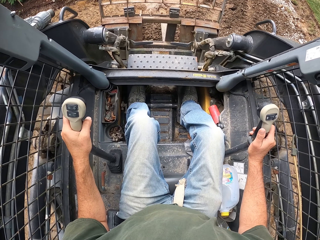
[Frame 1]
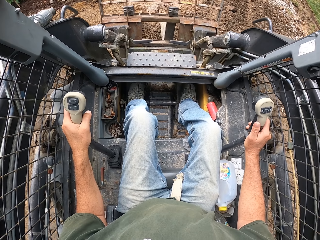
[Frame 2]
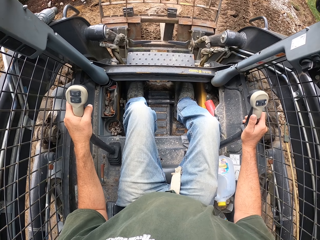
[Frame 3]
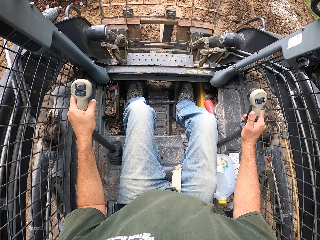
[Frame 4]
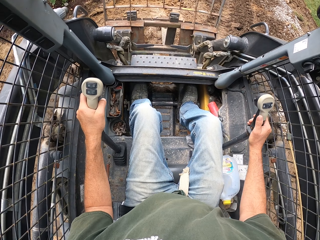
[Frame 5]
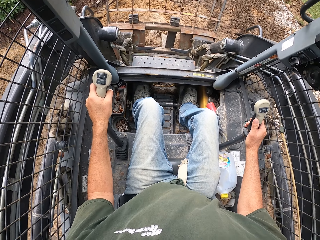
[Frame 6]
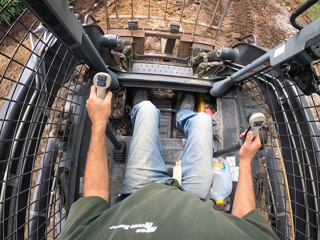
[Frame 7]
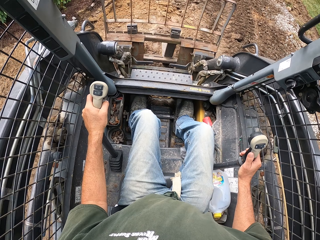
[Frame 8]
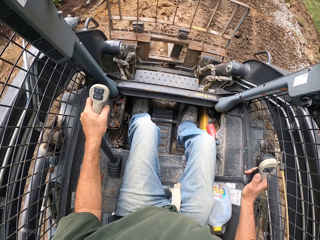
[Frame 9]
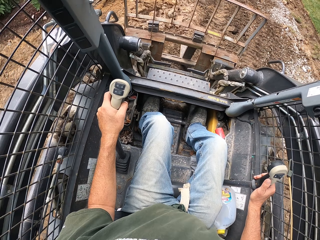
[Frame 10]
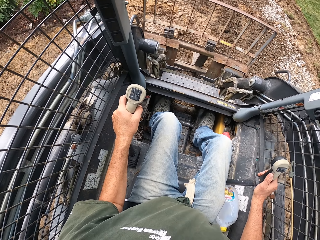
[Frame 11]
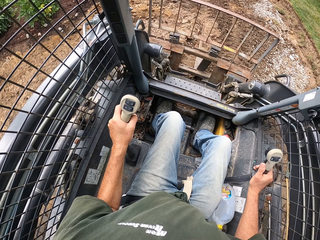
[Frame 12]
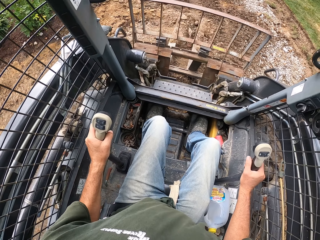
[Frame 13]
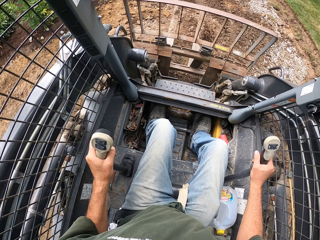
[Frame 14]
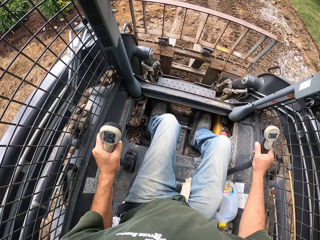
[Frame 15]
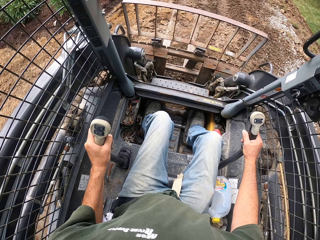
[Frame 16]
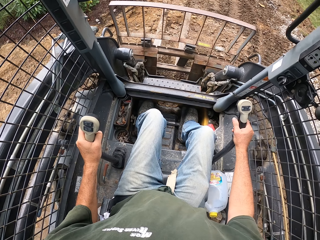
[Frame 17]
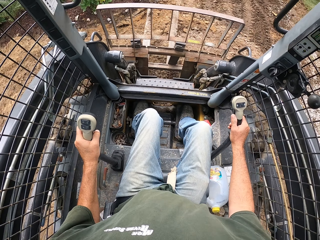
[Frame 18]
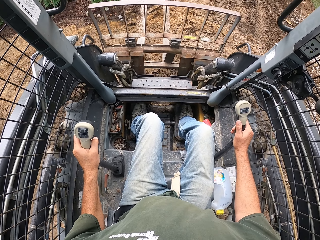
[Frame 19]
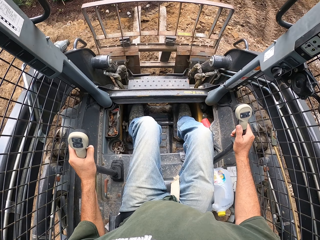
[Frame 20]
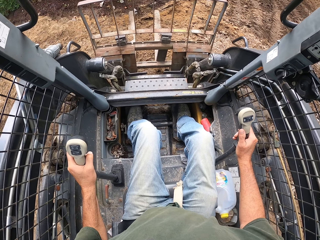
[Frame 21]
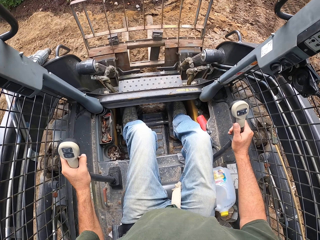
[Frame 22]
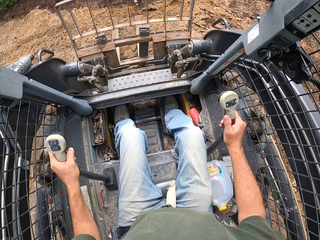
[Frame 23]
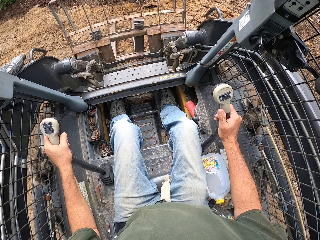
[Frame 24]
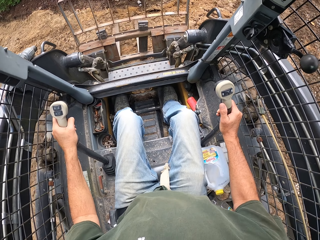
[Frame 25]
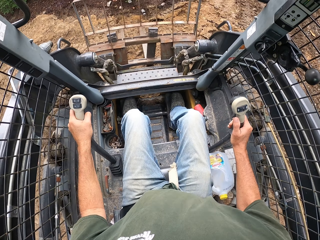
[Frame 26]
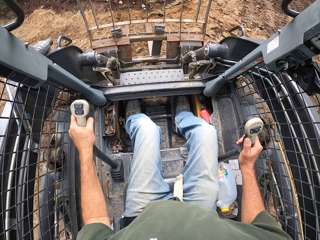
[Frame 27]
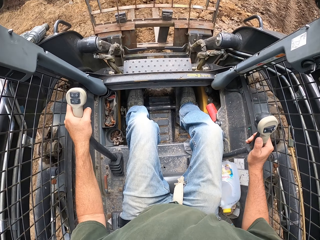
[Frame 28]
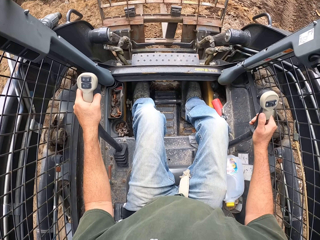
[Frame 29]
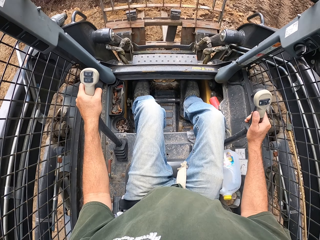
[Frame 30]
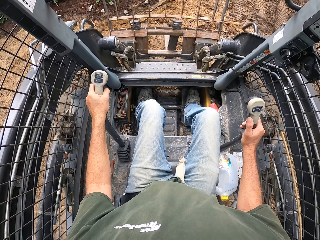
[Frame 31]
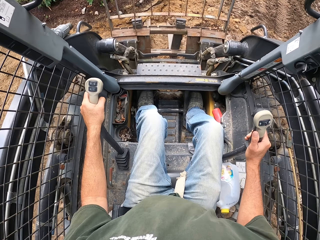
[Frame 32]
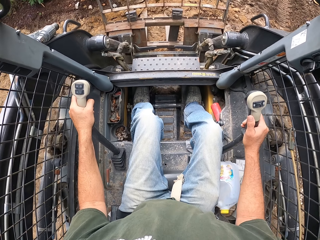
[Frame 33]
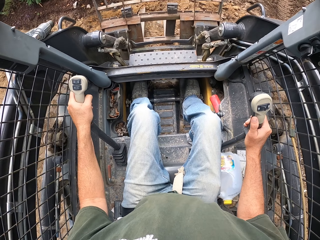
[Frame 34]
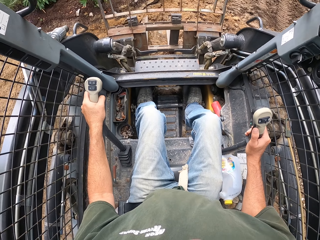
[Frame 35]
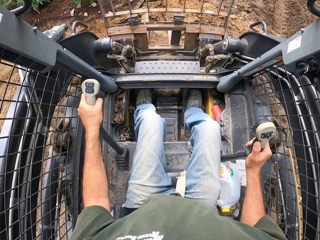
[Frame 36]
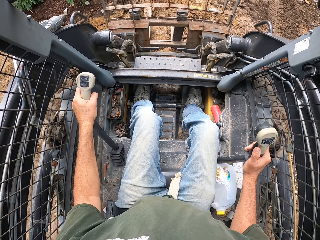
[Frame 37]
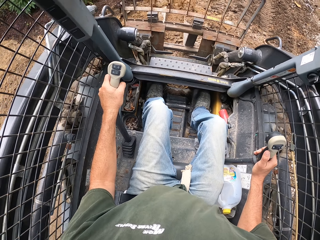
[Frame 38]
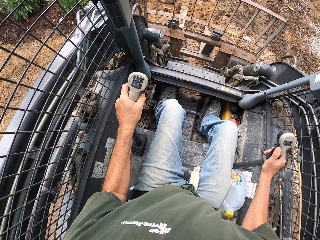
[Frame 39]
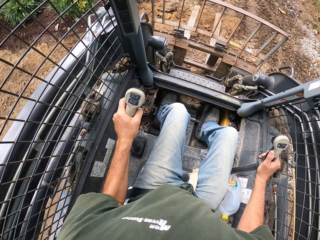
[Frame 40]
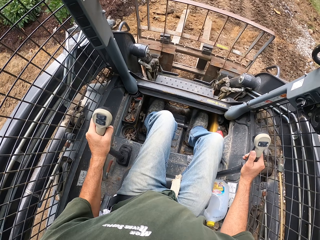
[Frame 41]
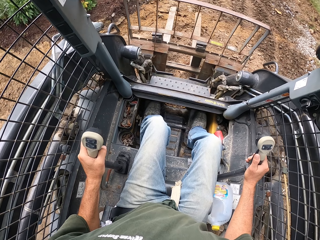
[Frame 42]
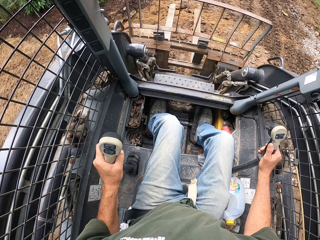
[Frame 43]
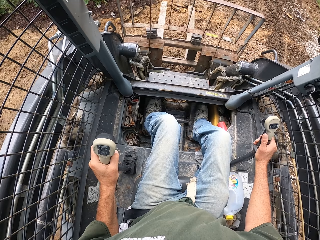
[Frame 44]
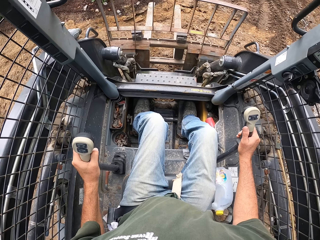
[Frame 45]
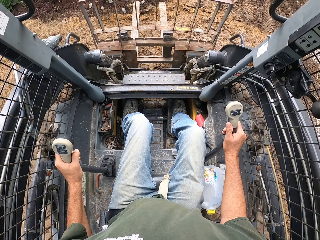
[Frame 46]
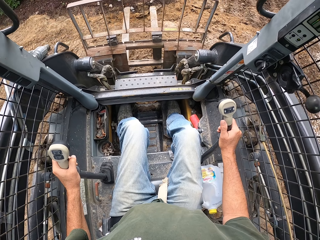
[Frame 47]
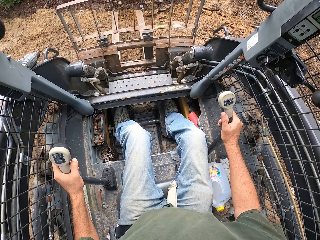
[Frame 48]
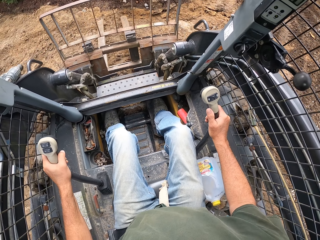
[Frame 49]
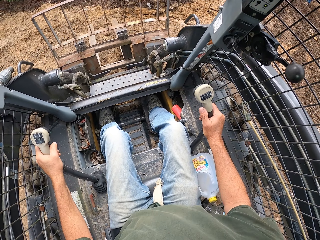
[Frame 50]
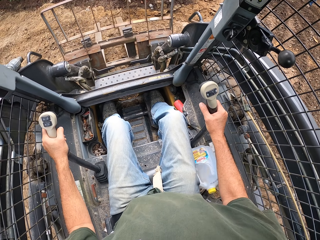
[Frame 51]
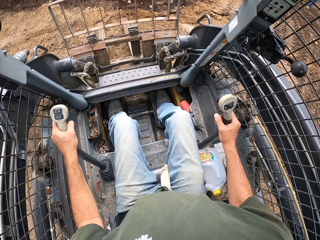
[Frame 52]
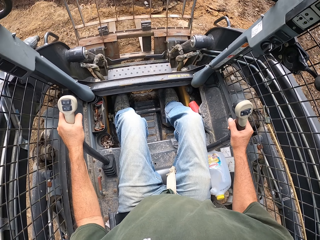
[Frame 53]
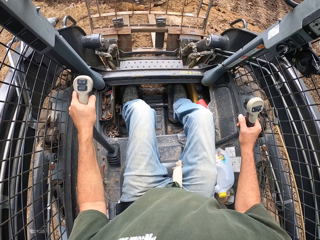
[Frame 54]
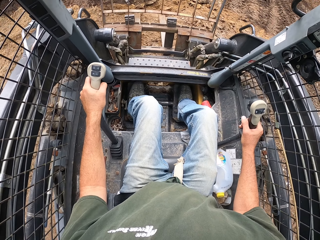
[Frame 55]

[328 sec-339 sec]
The camera wearer drives the laser land leveler. They turn a corner. They turn a corner again. They drive the laser land leveler. They turn an excavator.

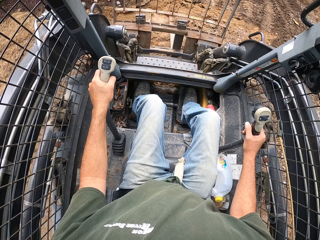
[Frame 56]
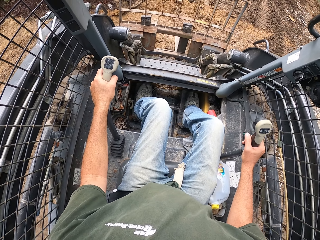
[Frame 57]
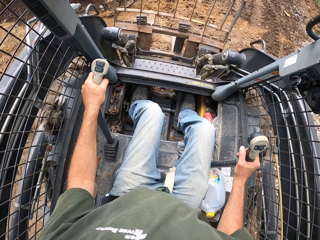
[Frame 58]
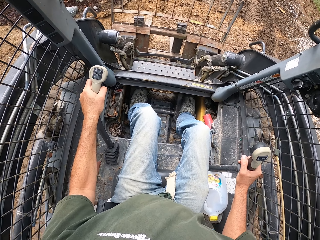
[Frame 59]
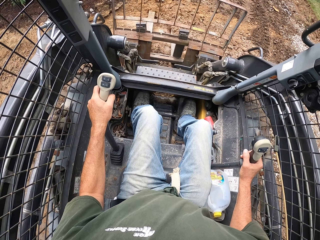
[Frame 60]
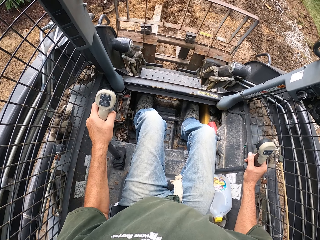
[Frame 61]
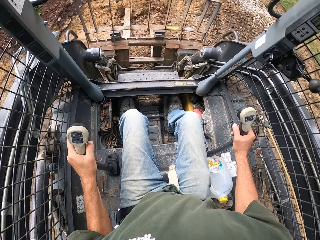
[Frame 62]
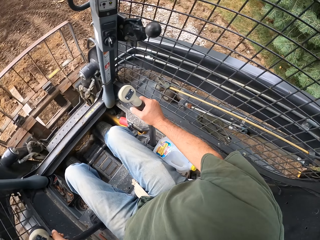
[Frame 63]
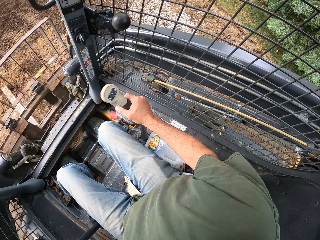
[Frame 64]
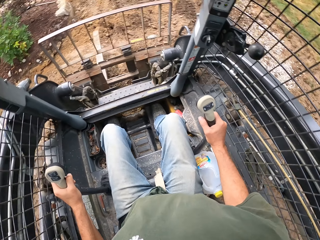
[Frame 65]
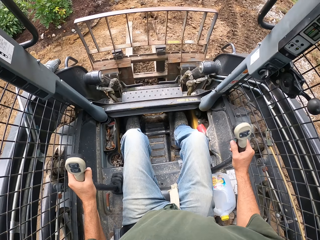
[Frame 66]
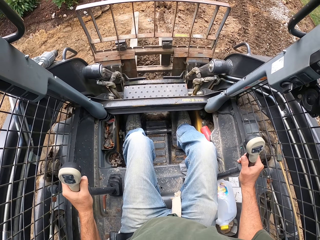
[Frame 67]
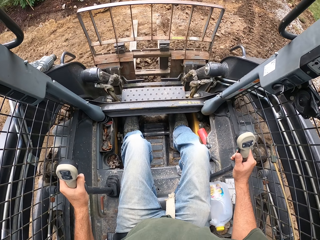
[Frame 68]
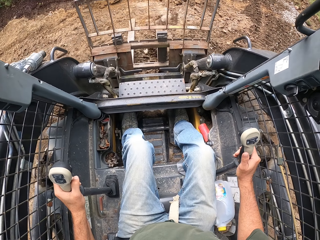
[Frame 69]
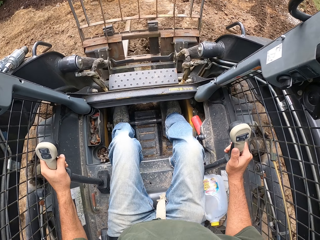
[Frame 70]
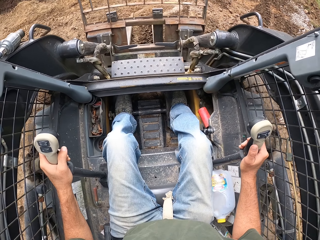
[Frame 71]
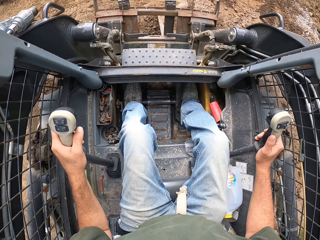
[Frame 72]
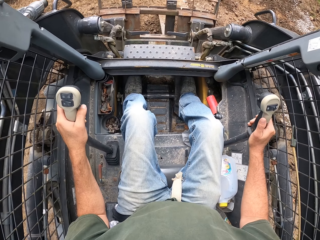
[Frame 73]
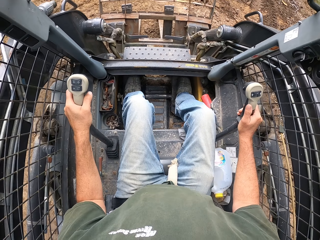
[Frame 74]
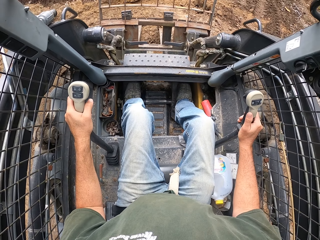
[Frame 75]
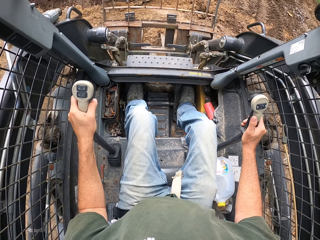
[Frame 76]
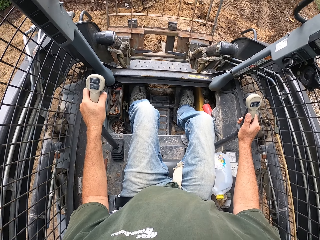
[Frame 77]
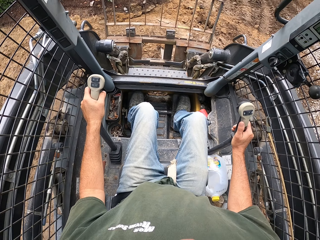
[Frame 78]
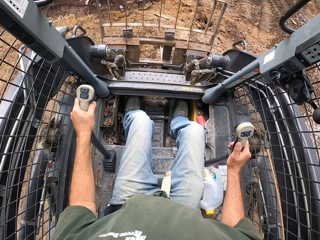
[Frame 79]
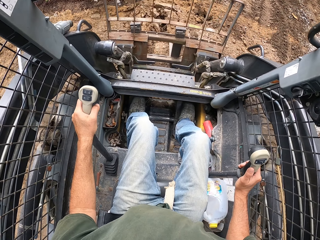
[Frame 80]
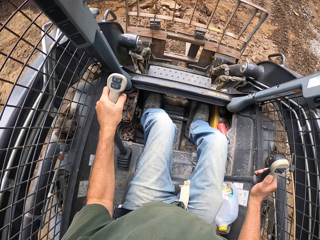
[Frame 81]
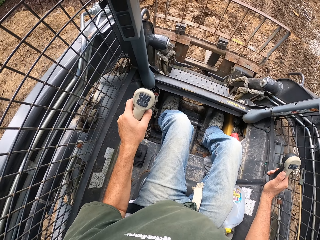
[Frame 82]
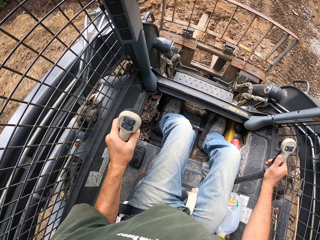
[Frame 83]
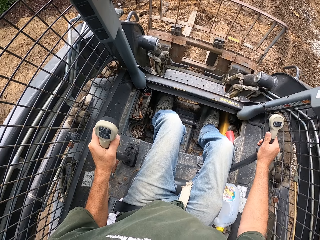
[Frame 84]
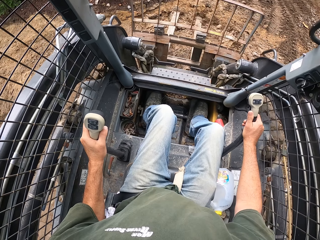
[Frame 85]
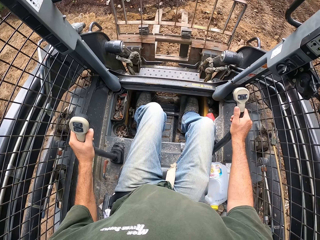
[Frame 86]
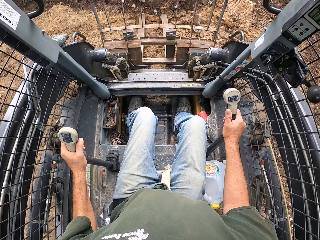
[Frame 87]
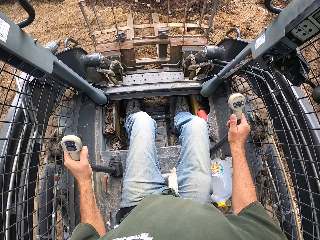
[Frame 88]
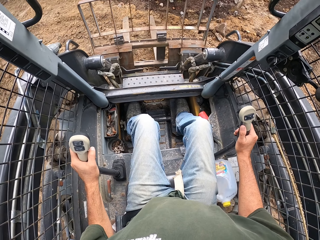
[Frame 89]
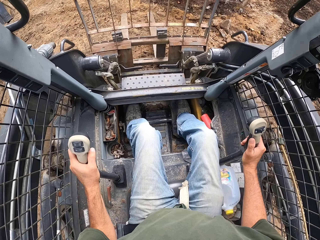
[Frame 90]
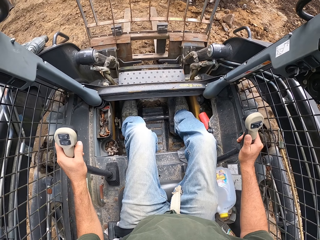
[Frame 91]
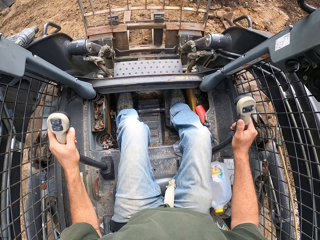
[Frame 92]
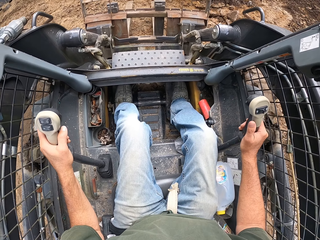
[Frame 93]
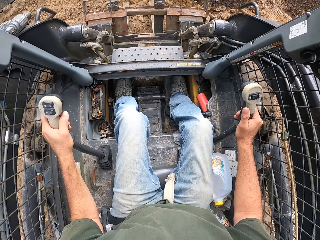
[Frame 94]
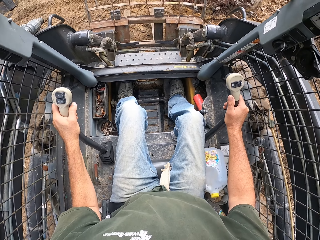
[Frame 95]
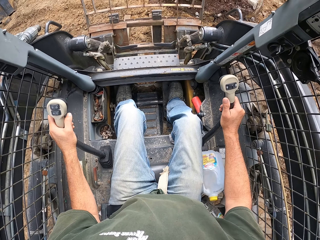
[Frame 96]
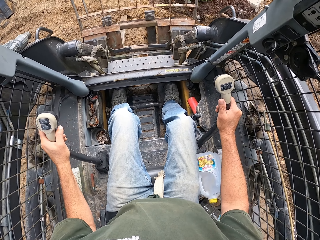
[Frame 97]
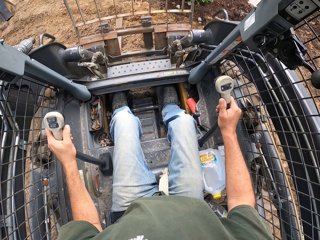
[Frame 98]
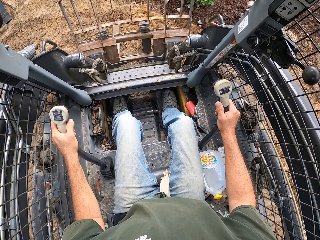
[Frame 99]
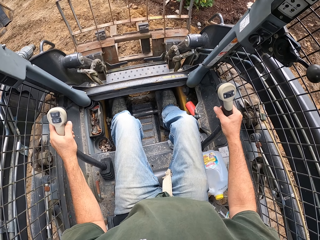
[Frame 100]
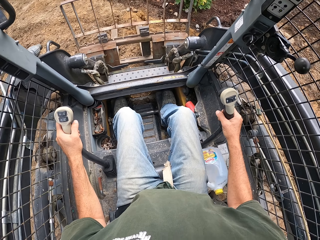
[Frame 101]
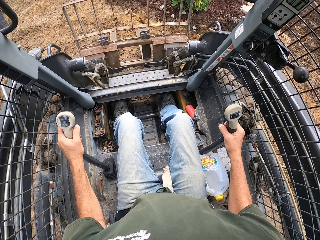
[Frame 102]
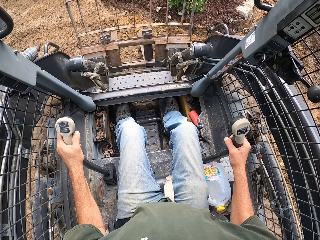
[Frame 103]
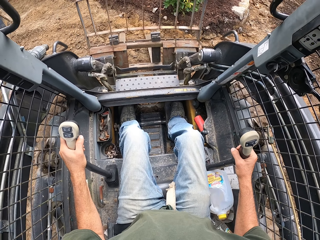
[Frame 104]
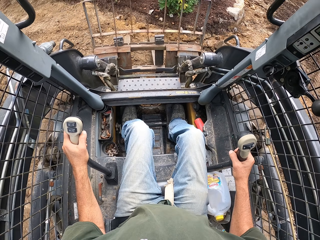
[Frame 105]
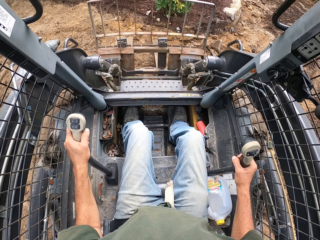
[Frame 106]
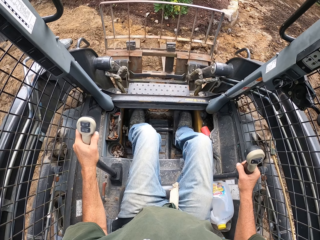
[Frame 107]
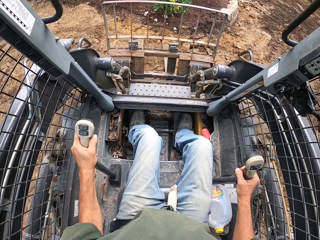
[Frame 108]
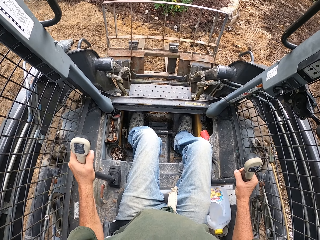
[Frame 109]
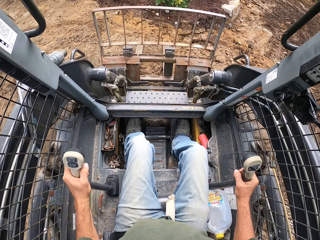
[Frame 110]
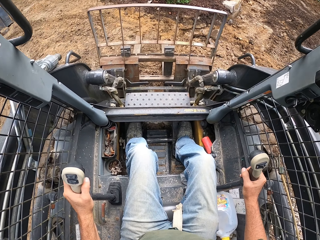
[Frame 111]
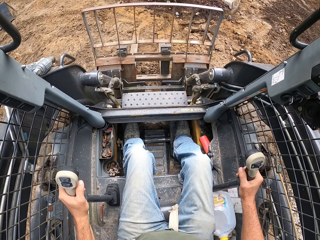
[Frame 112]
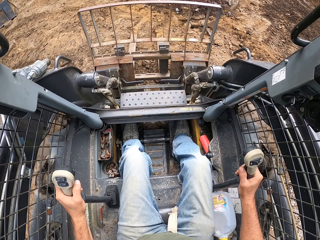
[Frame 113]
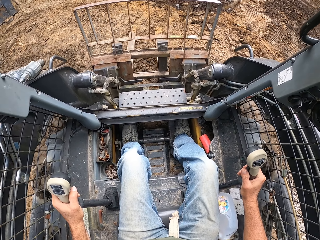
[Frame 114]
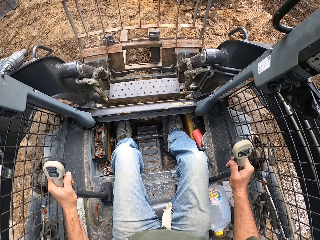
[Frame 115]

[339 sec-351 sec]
The camera wearer moves an excavator. They look around. They turn the excavator. They reverse the laser land leveler. They drive the laser land leveler. They turn a corner. They turn a corner again. They drive the laser land leveler. They reverse the laser land leveler.
